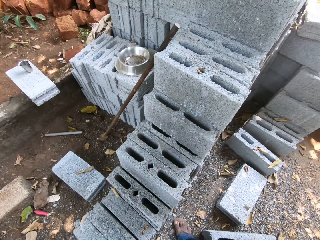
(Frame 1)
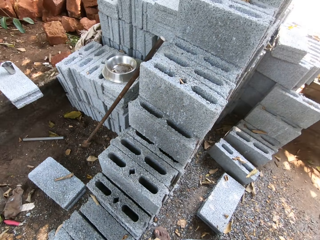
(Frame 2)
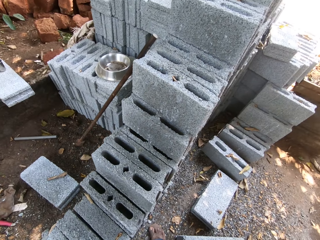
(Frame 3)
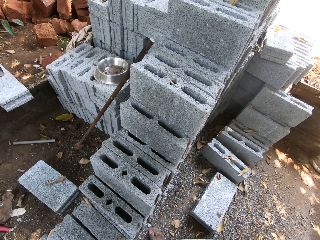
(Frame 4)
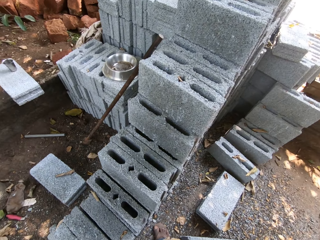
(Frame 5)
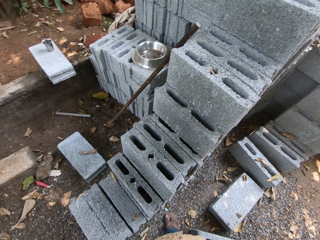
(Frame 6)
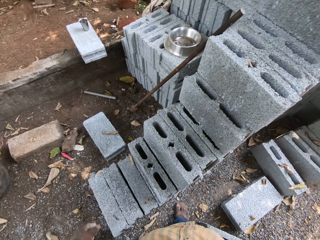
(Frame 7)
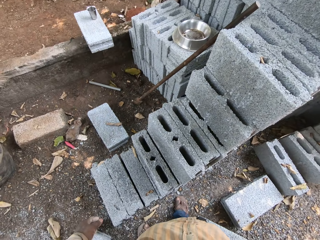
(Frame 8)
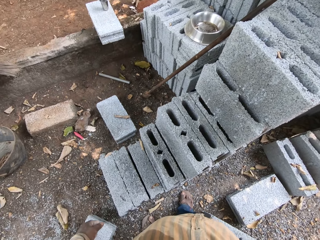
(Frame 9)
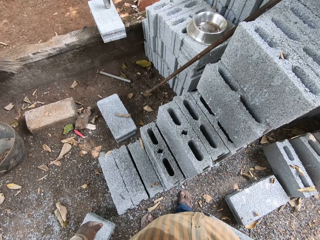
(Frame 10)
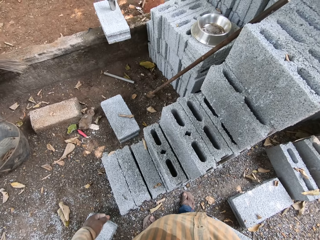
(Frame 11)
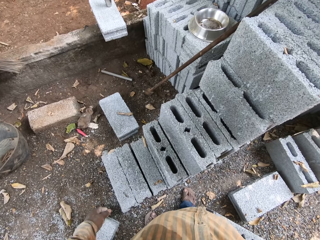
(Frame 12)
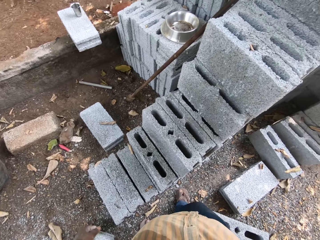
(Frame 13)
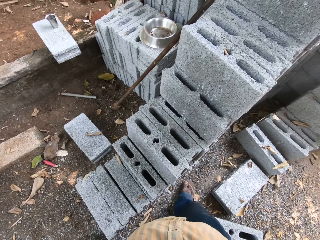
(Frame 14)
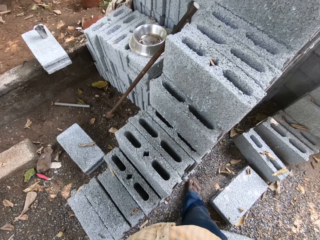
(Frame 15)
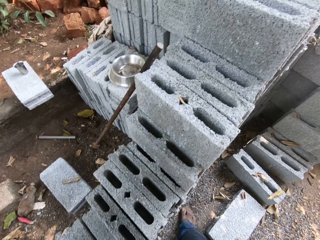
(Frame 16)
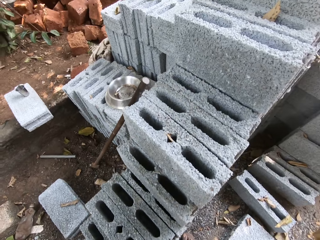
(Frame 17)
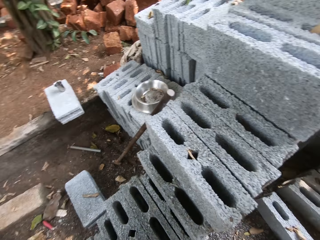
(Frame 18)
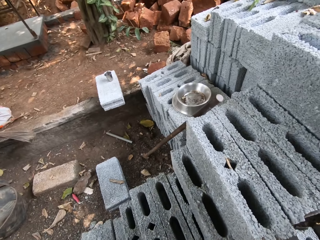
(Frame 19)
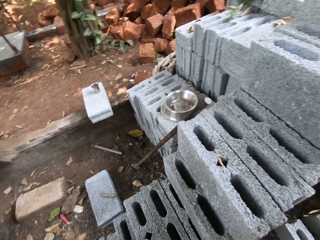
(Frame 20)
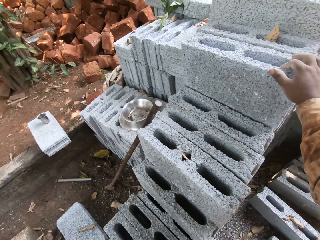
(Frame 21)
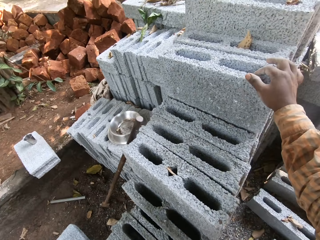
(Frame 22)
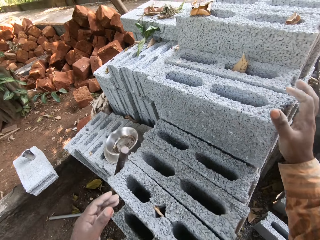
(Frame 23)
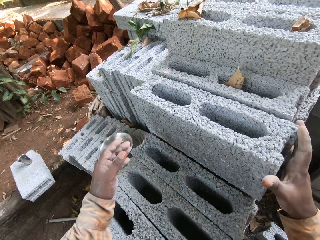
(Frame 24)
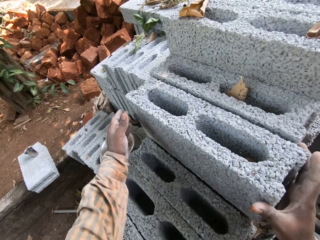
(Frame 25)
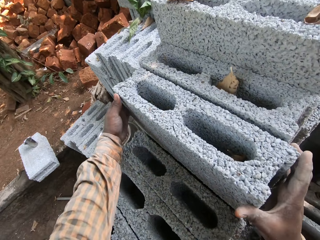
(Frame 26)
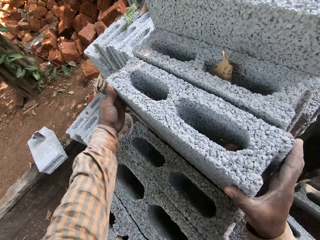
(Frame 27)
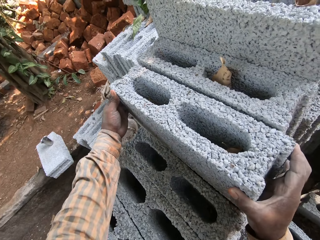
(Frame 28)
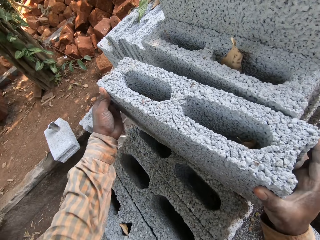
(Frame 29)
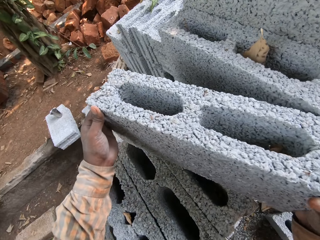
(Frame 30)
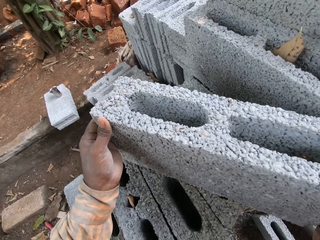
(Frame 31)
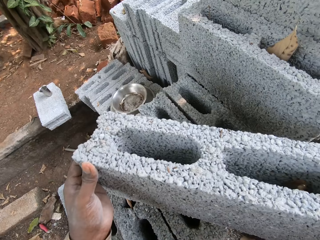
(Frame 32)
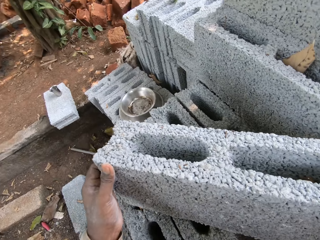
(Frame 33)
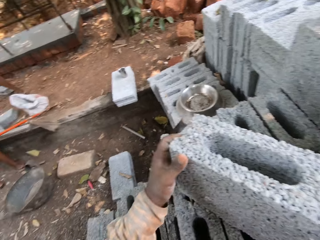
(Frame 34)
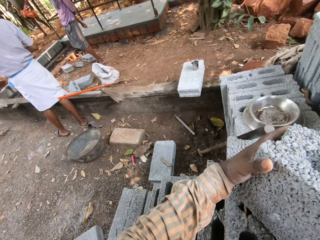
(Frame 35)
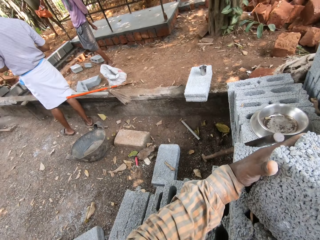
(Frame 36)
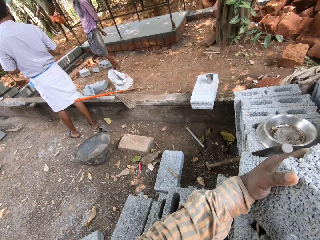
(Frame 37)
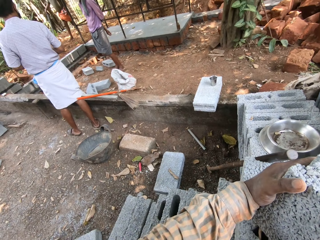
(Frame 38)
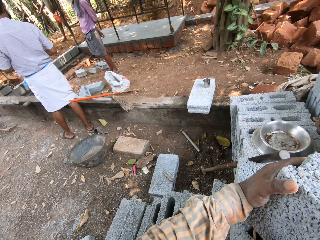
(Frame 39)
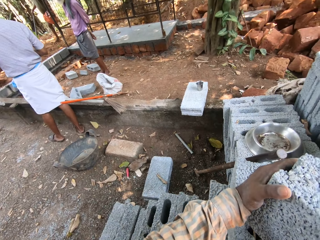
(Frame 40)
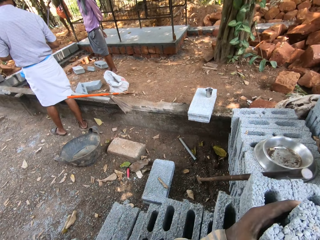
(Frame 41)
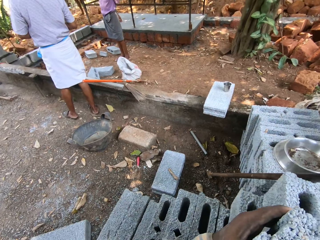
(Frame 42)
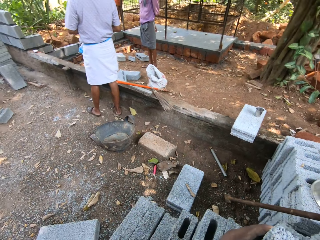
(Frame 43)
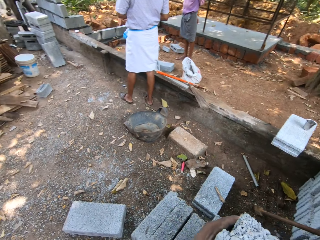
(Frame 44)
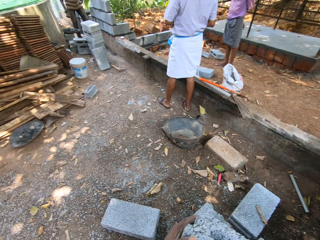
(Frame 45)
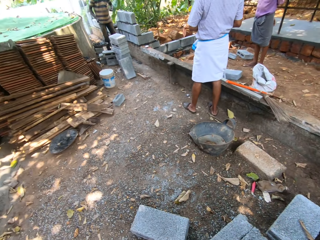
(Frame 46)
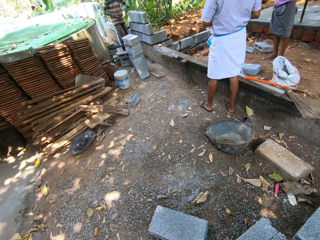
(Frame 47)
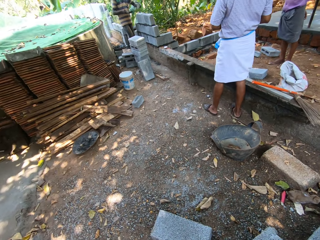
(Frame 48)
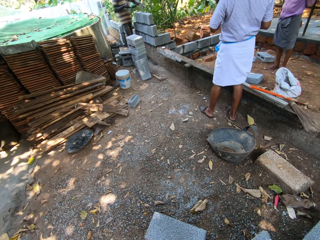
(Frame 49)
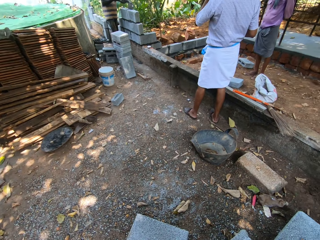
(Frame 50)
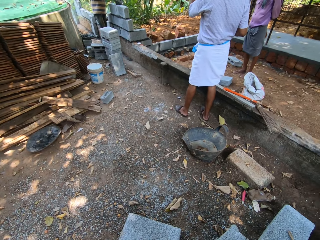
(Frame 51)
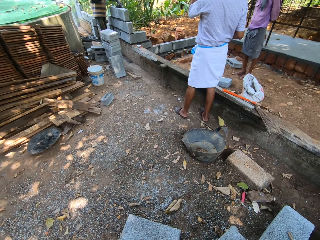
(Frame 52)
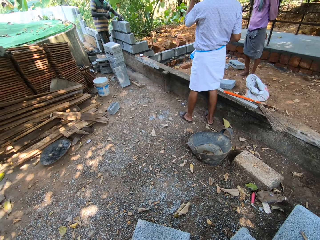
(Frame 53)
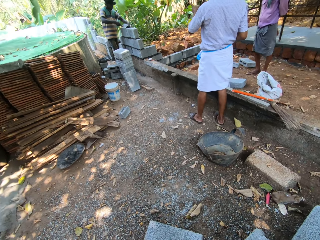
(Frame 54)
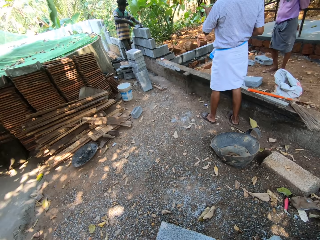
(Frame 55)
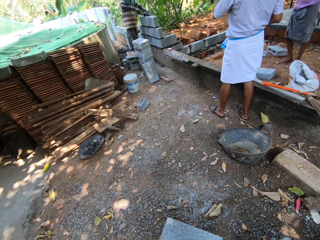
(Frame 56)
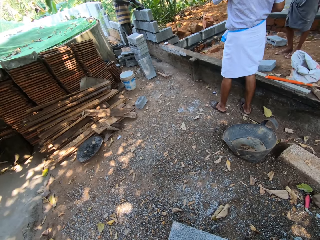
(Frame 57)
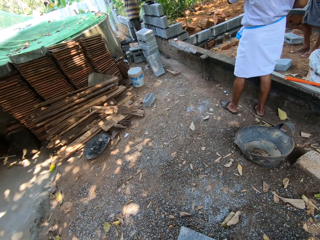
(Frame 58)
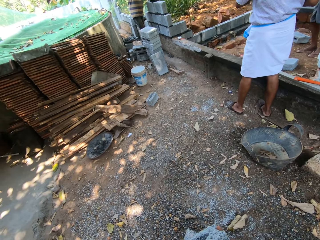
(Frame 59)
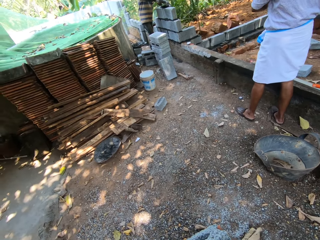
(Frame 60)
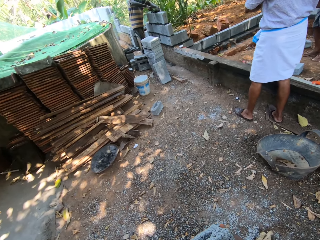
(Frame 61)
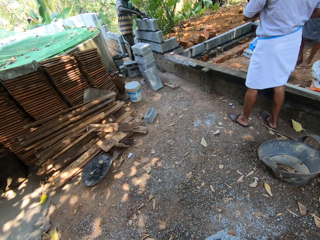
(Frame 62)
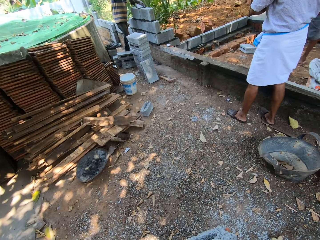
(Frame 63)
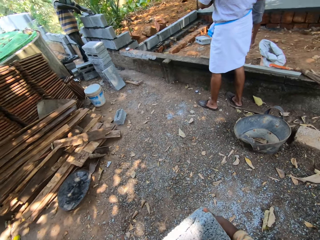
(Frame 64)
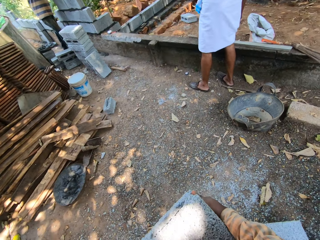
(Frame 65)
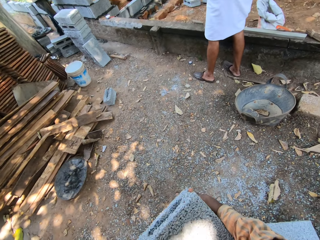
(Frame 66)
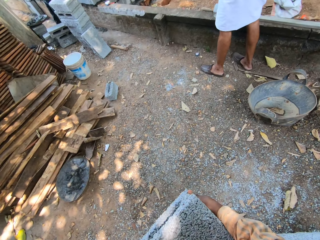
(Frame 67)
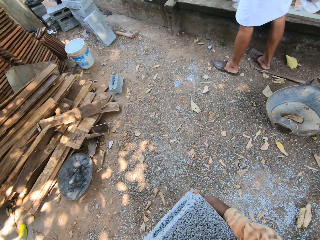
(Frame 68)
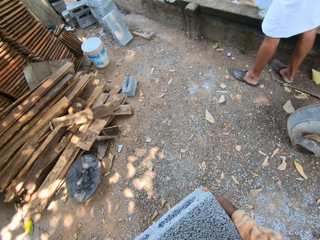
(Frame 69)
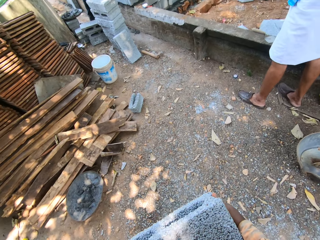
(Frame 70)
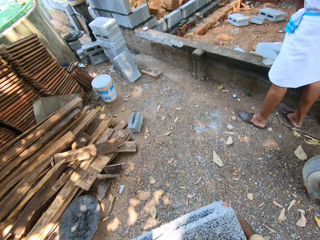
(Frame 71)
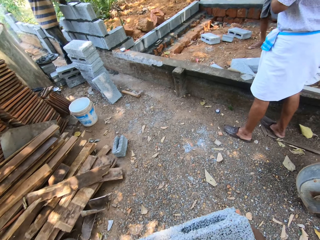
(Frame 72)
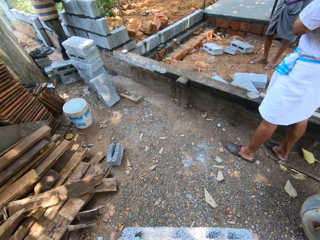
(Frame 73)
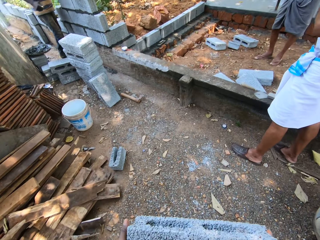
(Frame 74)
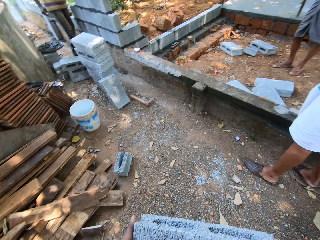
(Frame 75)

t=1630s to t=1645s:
The camera wearer looks at the concrete blocks. They move a block from the stack of blocks on the ground with both hands. They pick a concrete block. They adjust a hollow block. They pick the hollow block. A man pours concrete on a brick on a fence with a brick trowel in both hands. The camera wearer carries the hollow block around the construction area.

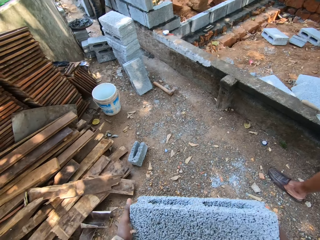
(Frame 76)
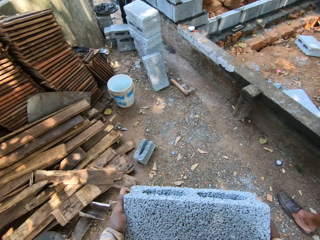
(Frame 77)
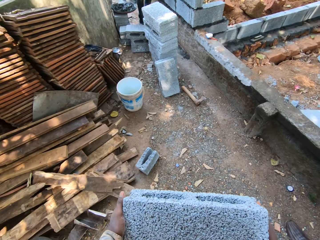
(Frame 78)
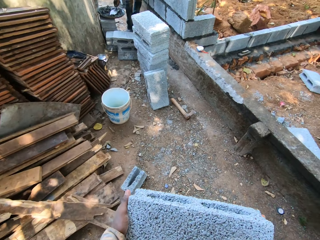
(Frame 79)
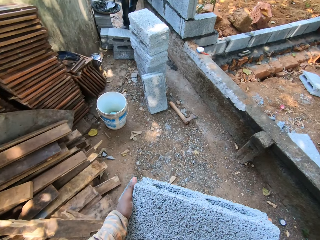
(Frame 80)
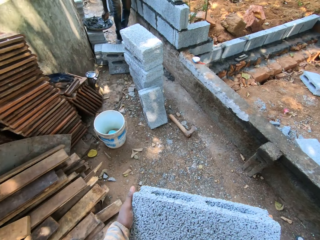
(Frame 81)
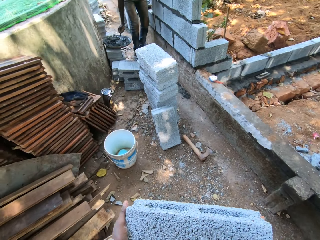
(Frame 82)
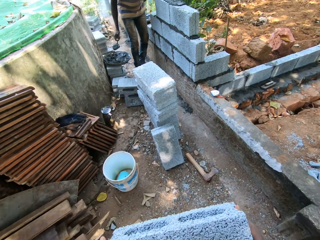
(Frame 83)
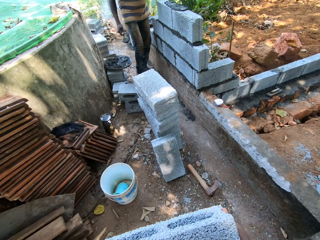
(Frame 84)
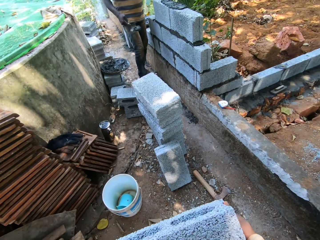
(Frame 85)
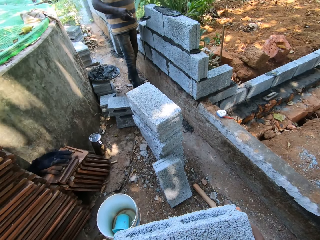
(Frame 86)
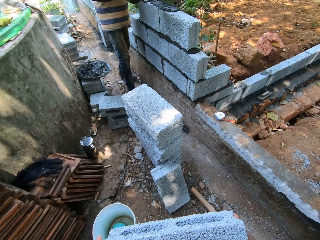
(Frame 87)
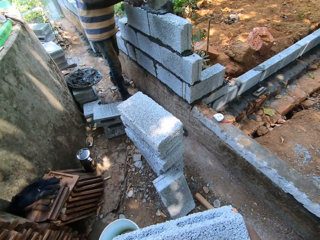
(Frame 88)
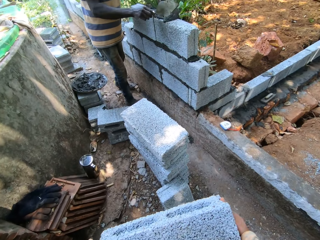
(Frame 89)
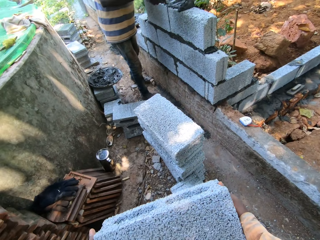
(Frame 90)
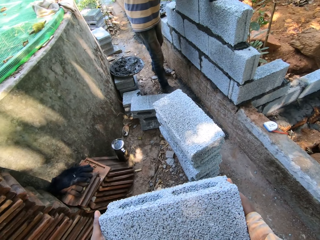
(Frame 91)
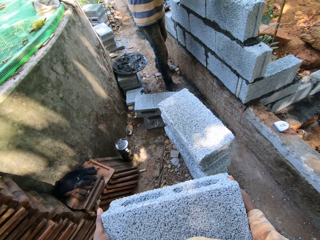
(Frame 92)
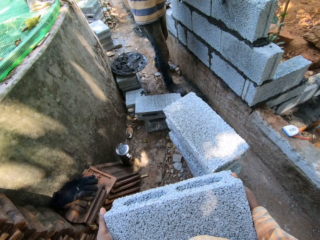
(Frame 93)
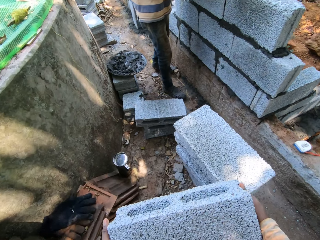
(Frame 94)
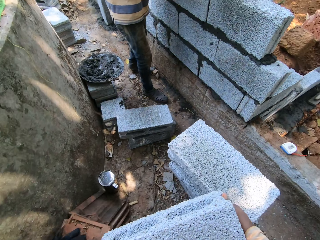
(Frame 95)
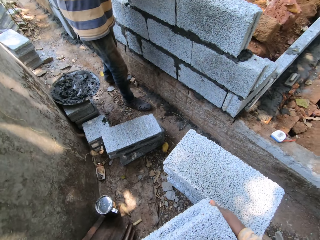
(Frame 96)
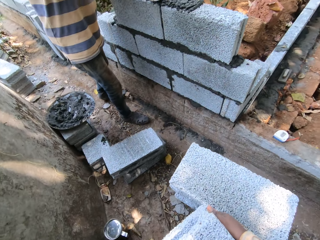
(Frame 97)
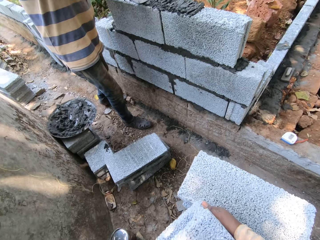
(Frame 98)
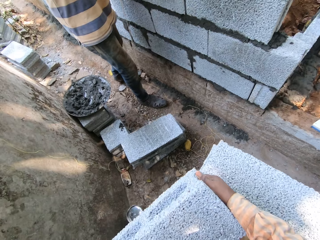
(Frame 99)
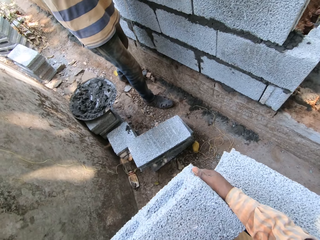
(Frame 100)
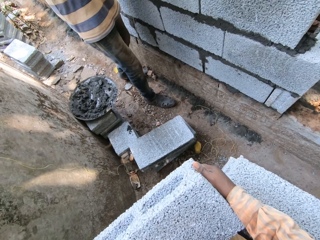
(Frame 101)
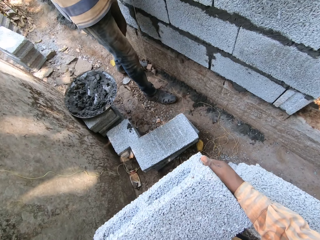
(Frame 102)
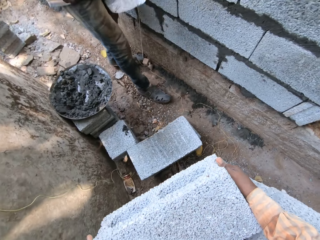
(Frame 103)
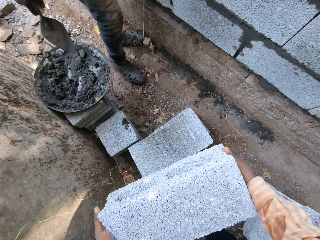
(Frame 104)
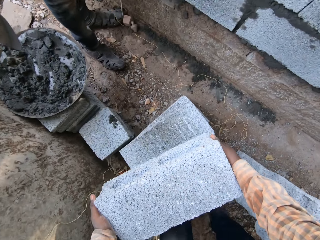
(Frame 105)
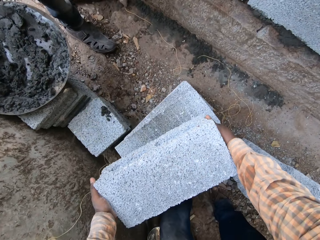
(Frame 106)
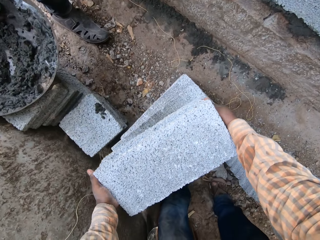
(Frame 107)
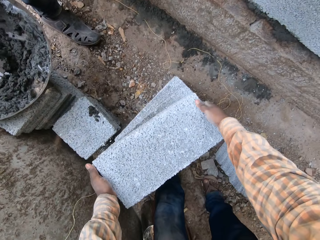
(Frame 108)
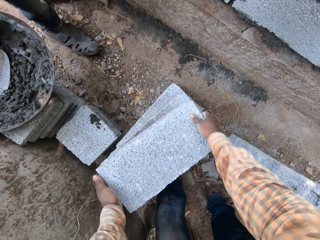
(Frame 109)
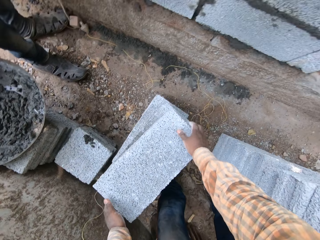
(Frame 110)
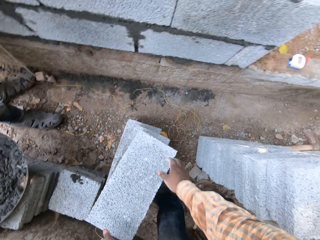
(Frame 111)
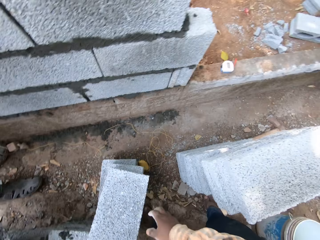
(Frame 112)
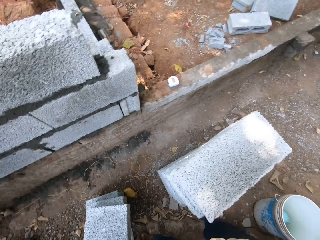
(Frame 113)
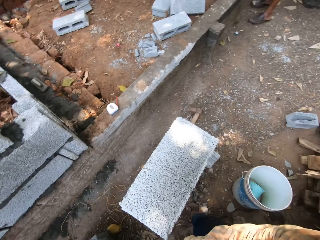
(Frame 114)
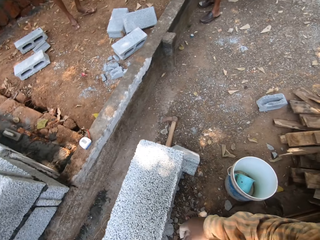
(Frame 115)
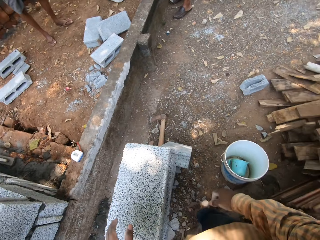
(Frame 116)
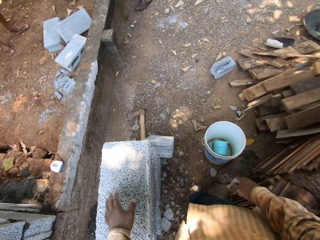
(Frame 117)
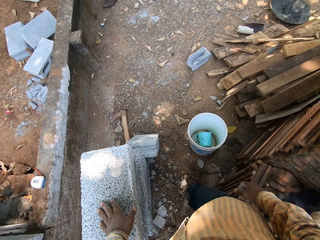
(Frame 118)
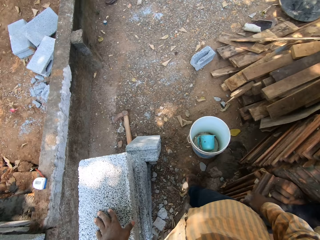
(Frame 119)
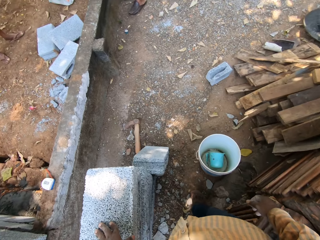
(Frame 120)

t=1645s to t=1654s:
The camera wearer drops the brick on a stack of bricks on the ground with both hands.
